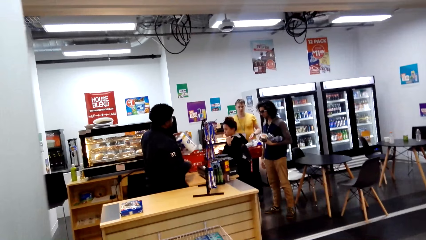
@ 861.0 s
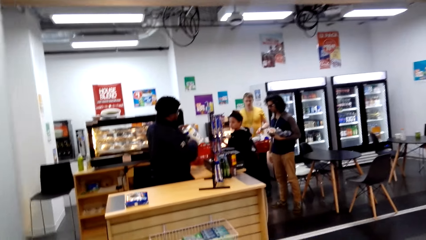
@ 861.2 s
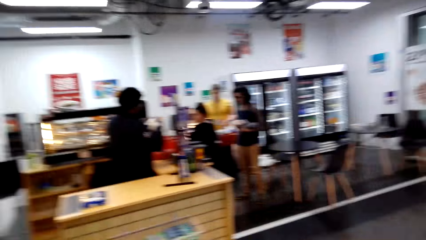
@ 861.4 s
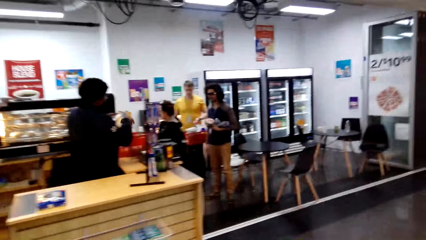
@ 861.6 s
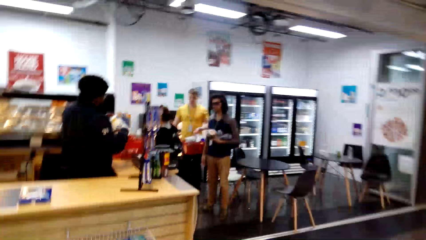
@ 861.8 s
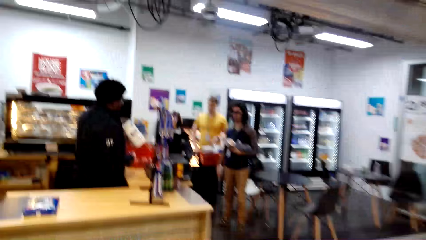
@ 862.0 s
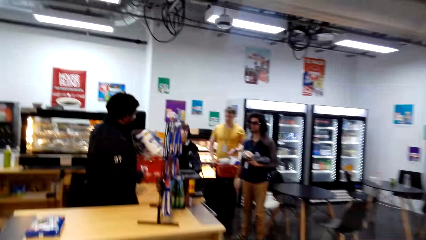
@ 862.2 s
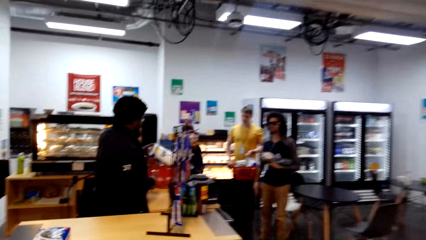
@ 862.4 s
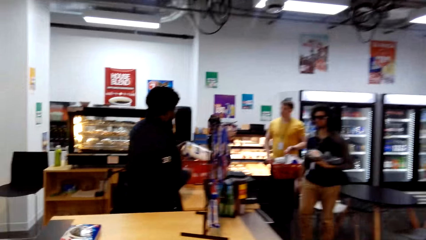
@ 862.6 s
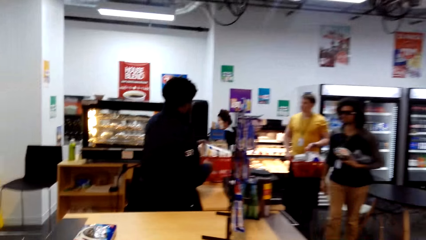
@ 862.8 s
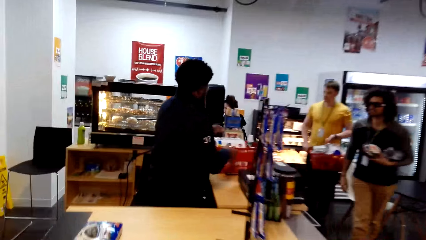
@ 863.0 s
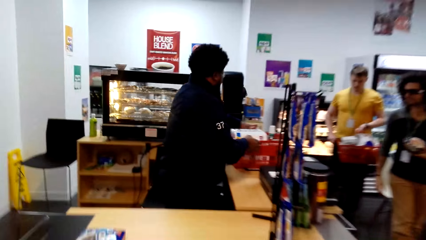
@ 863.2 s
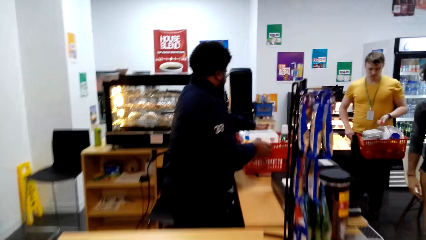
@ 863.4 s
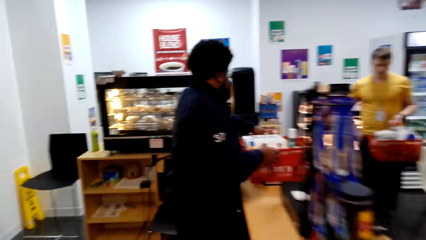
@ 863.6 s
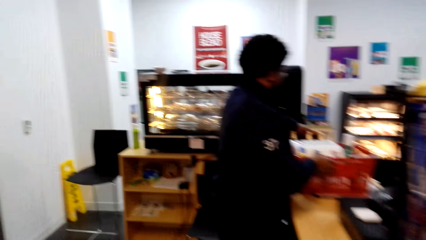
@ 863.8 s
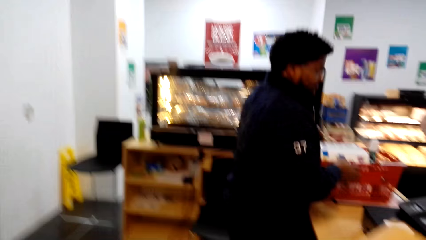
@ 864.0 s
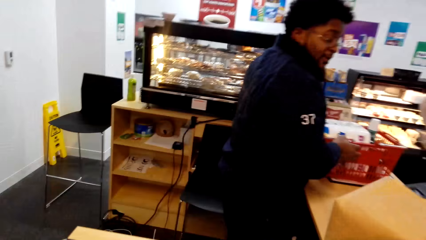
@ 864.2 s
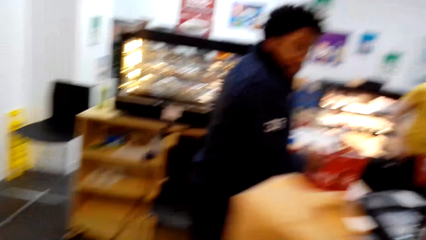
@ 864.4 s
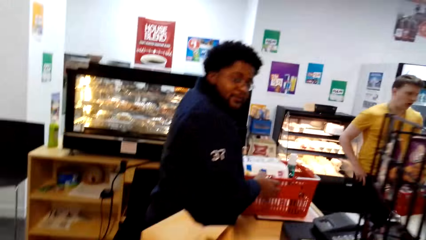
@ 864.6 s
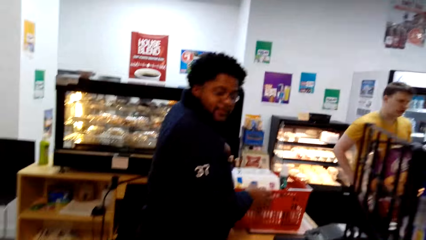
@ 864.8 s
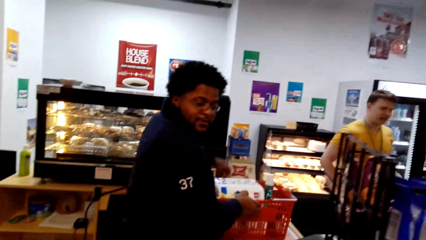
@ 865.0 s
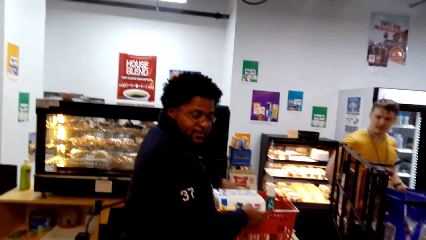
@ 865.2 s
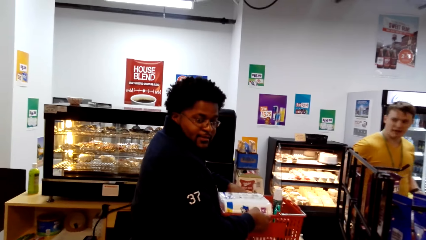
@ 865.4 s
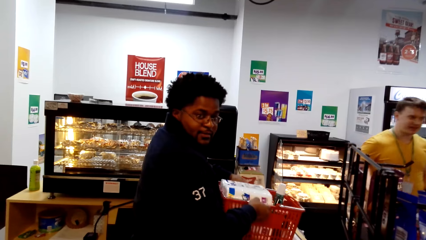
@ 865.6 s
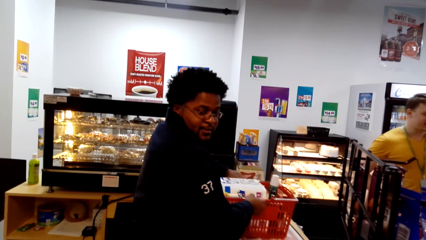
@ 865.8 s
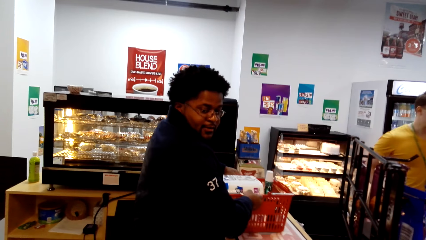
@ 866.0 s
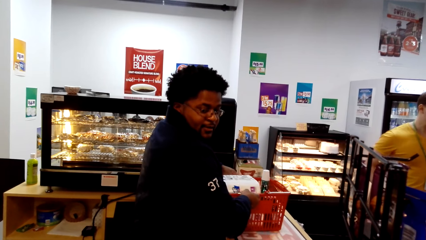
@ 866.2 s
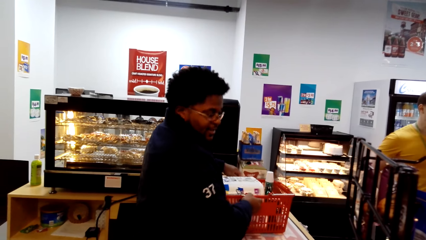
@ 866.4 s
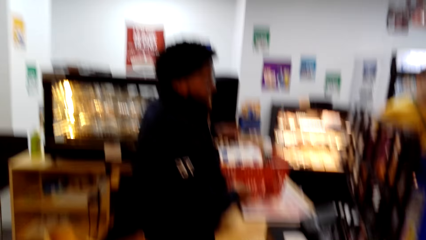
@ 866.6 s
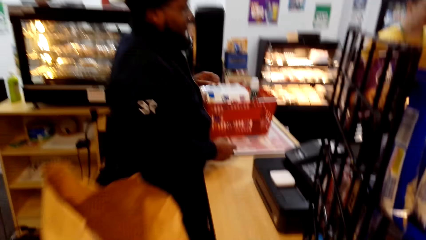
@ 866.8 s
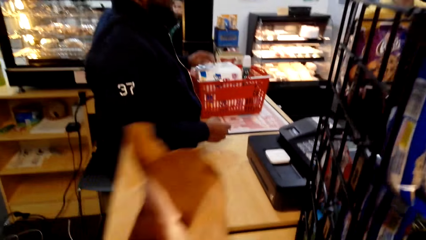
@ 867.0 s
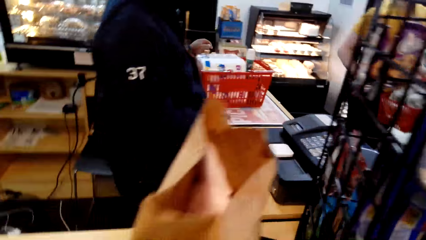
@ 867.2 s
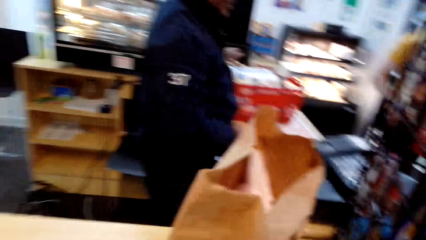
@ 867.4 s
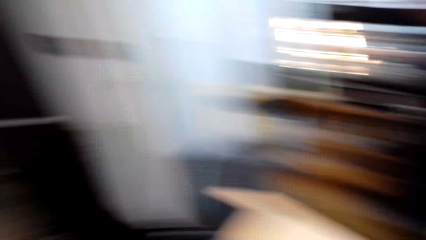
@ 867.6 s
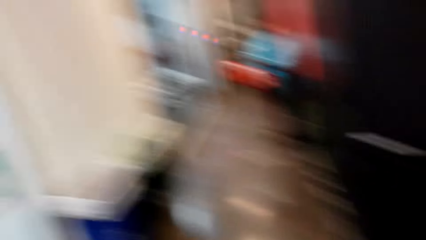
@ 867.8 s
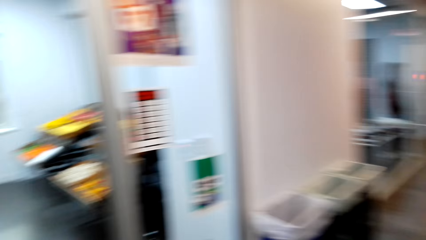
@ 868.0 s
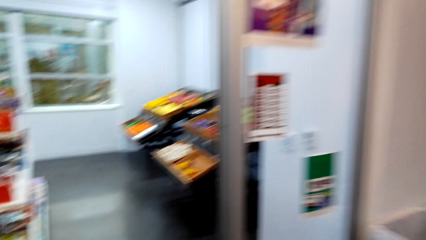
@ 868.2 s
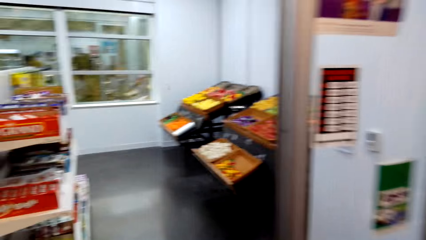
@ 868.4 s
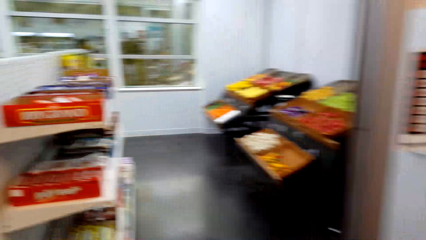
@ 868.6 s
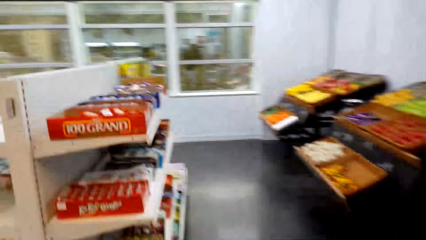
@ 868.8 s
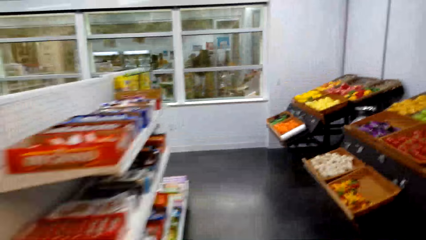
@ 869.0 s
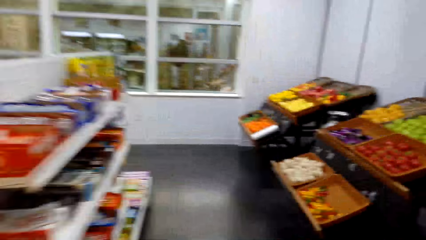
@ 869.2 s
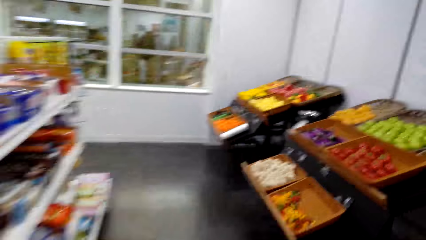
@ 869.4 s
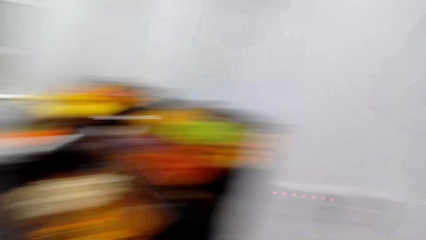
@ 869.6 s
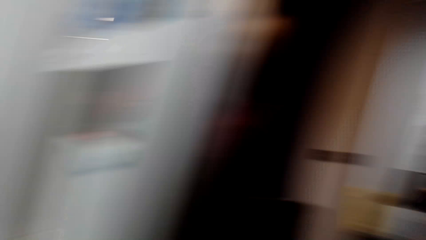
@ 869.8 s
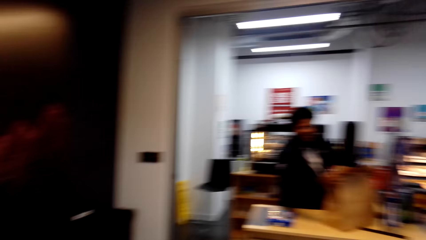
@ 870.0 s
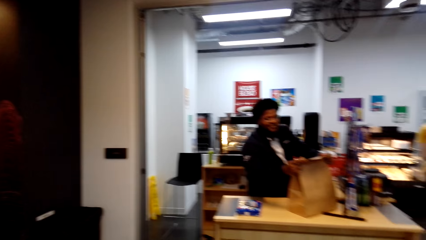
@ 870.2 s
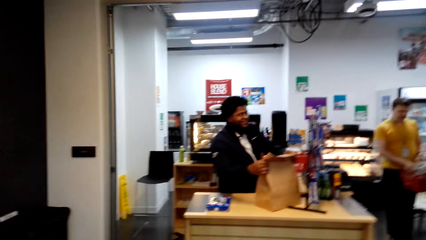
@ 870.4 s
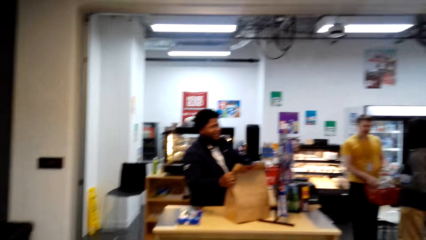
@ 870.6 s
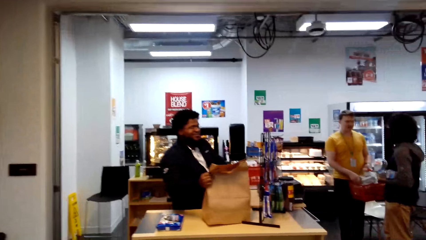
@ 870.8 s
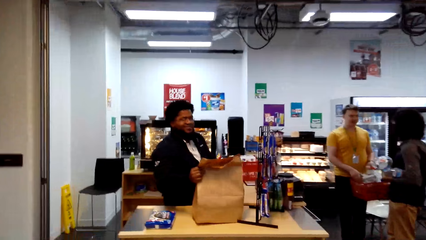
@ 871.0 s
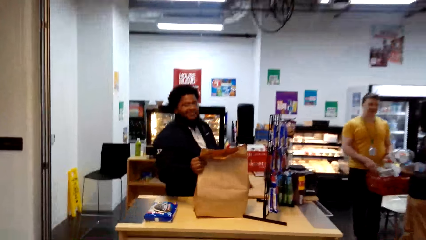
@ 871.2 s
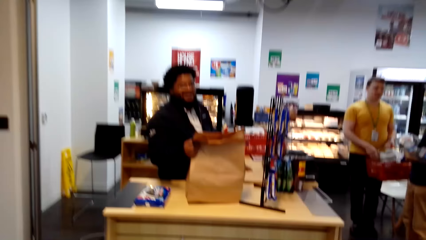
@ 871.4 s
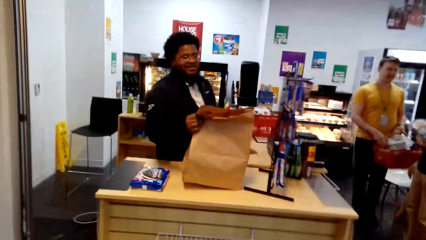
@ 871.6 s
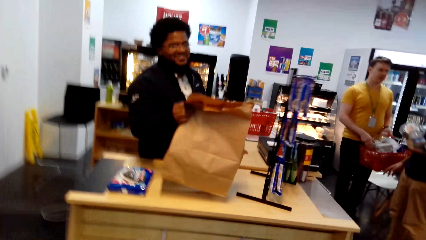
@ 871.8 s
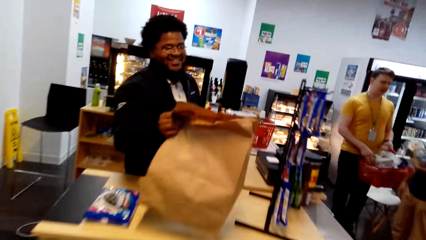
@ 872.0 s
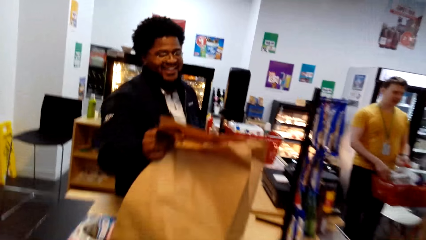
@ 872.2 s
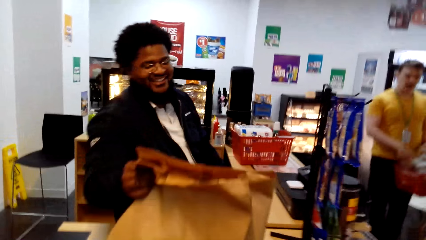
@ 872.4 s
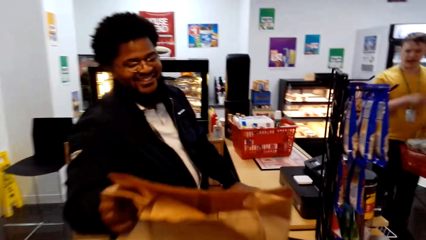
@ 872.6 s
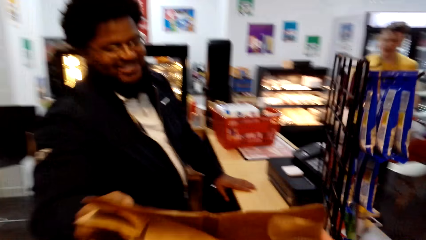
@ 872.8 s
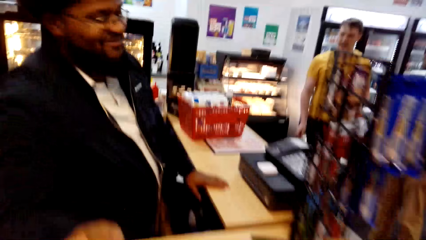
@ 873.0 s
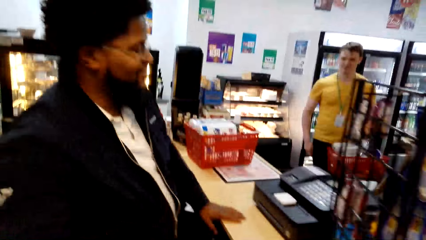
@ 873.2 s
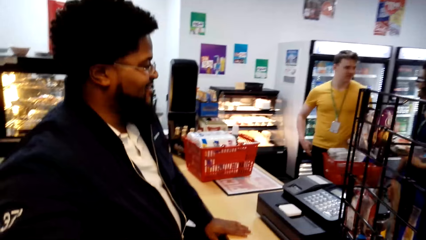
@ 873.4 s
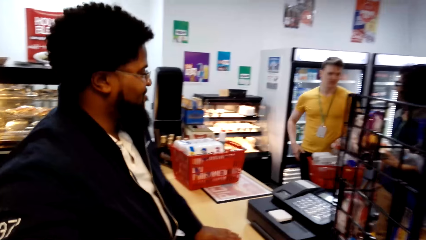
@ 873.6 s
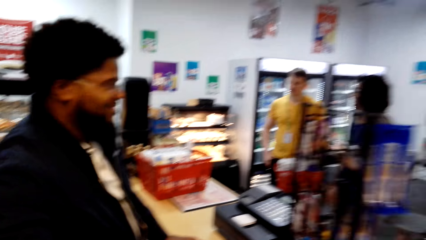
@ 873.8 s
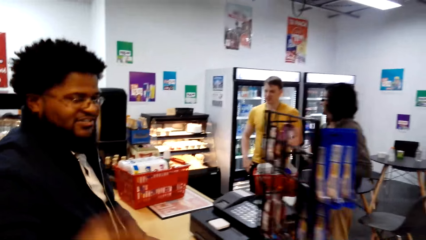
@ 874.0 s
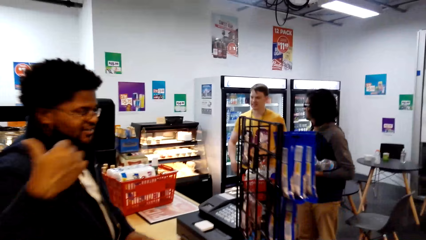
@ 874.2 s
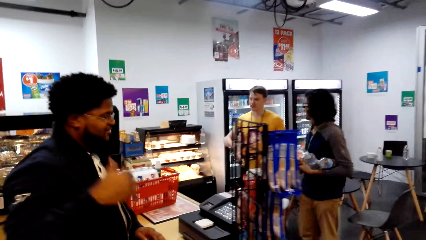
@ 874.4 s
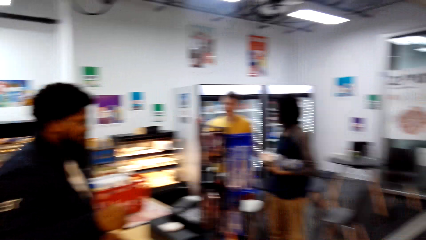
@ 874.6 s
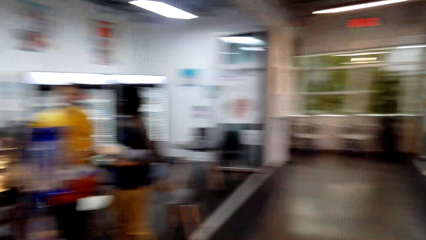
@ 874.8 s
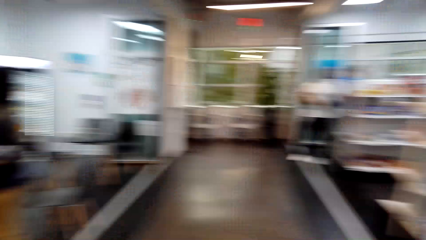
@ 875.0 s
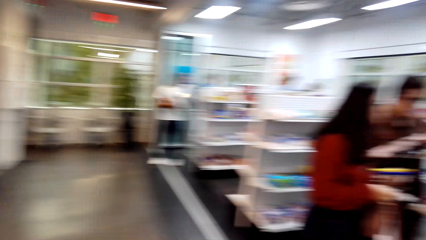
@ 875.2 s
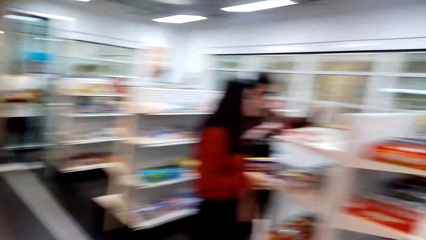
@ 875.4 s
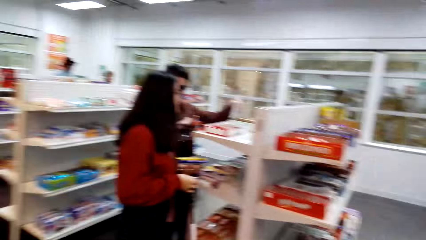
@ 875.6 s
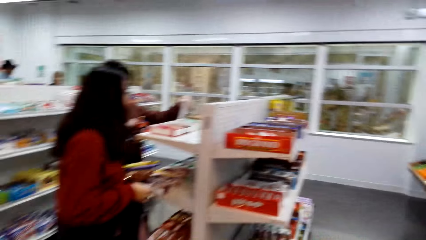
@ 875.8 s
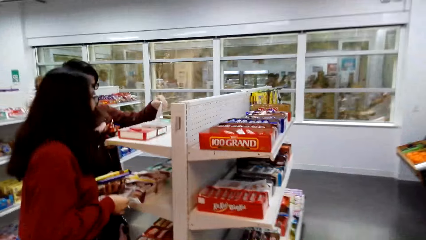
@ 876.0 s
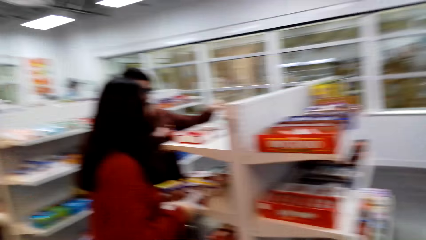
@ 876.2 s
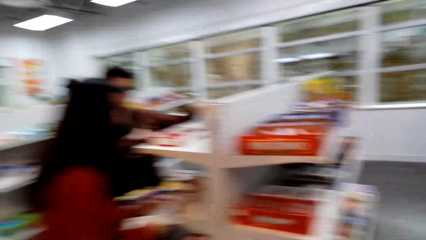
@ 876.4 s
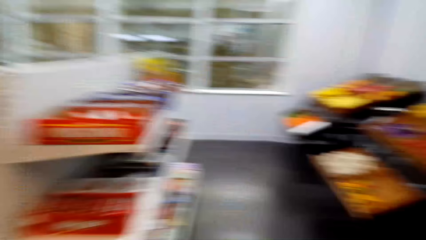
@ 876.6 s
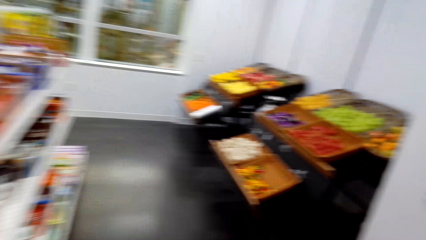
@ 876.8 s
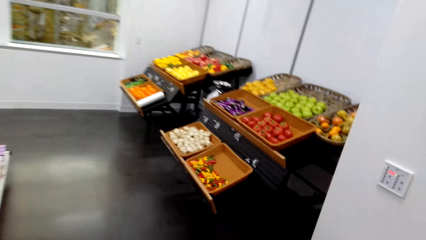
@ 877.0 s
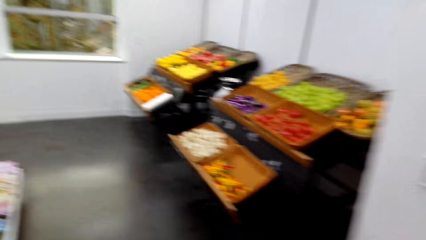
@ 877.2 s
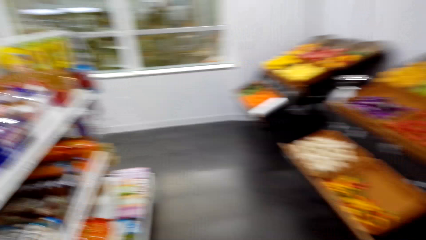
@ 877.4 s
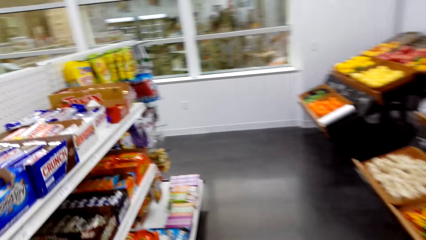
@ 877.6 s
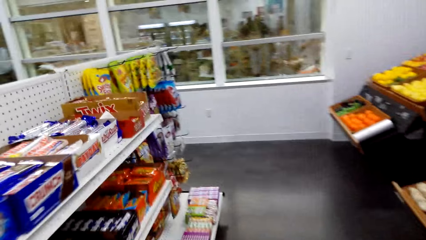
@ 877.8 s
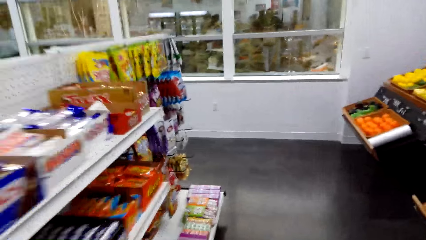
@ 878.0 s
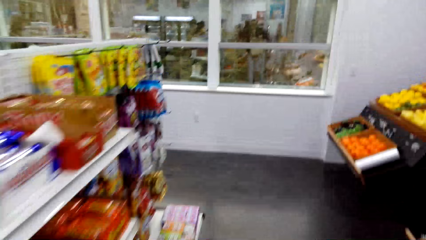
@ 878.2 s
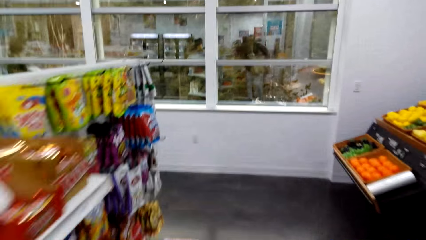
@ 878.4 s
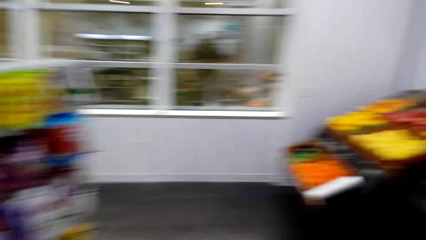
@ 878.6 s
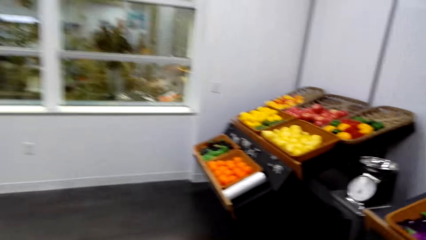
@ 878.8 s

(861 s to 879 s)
The man converses. The camera wearer walks towards the counter. They put down the packet. The man converses. The camera wearer walks towards the vegetables. The man gives the packet to the camera wearer. The camera wearer takes the packet. The man raises his hands. The camera wearer walks away. They look around.
